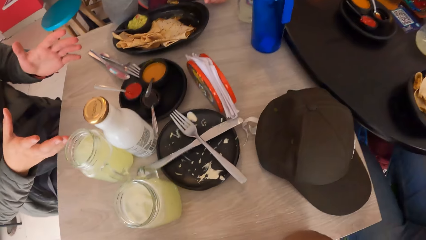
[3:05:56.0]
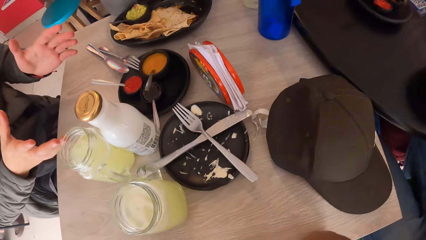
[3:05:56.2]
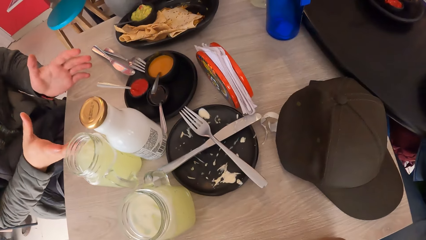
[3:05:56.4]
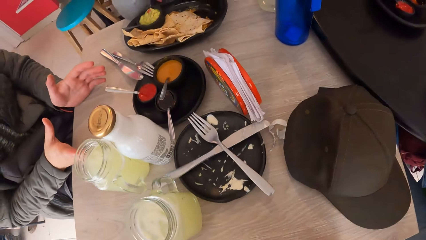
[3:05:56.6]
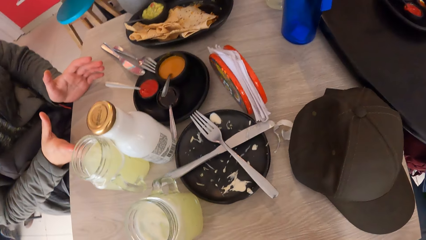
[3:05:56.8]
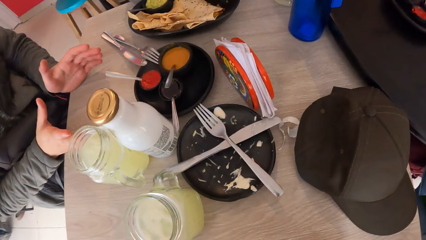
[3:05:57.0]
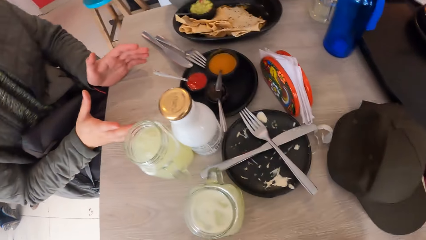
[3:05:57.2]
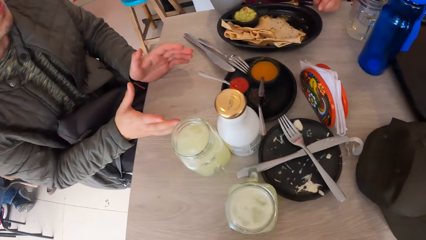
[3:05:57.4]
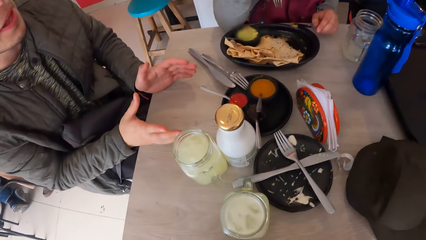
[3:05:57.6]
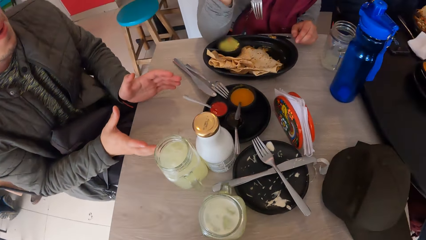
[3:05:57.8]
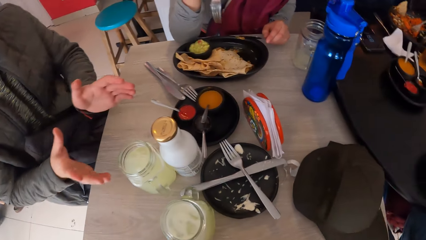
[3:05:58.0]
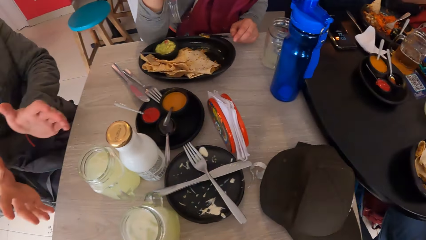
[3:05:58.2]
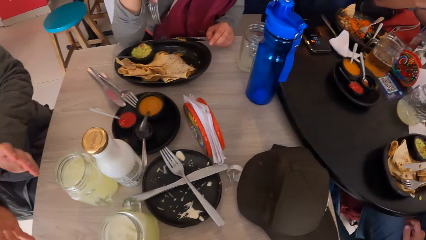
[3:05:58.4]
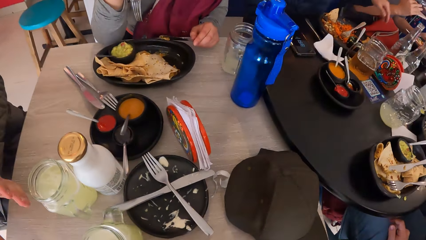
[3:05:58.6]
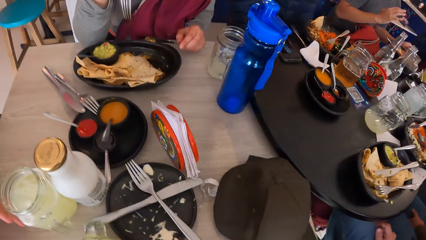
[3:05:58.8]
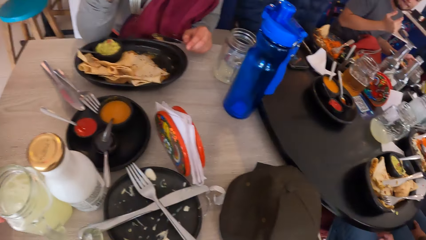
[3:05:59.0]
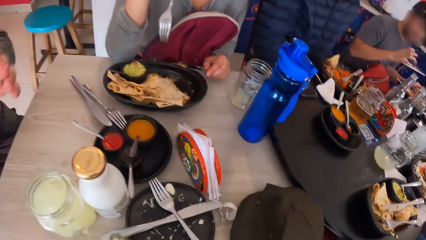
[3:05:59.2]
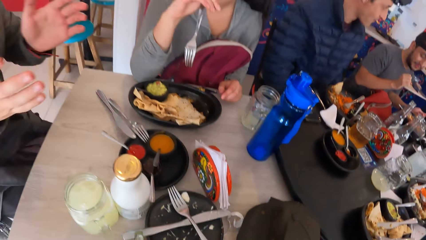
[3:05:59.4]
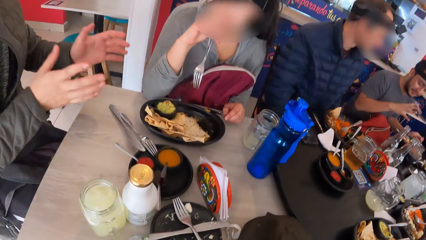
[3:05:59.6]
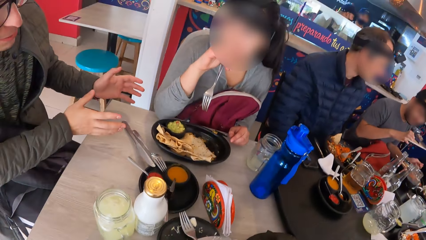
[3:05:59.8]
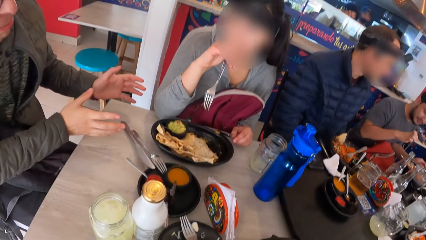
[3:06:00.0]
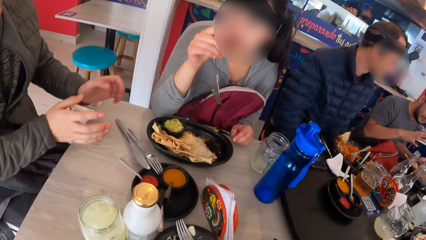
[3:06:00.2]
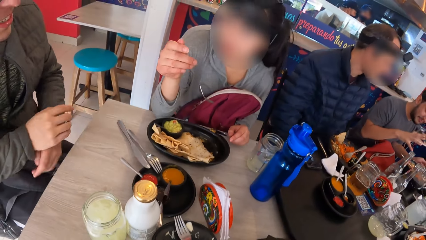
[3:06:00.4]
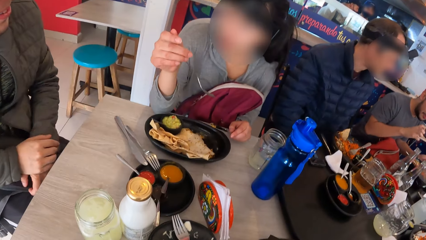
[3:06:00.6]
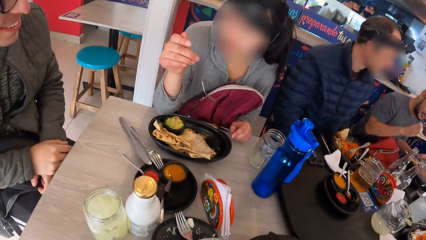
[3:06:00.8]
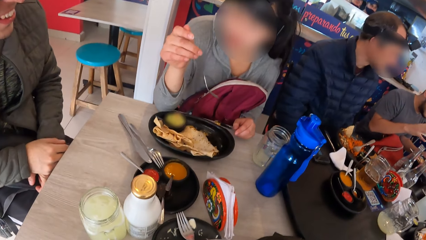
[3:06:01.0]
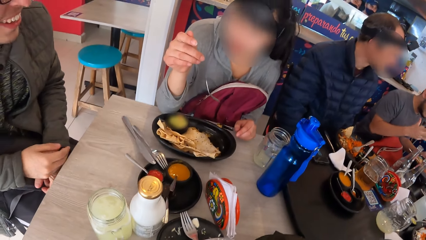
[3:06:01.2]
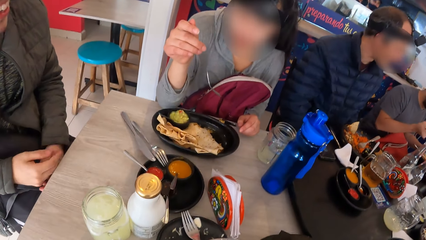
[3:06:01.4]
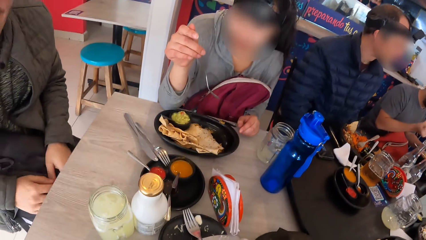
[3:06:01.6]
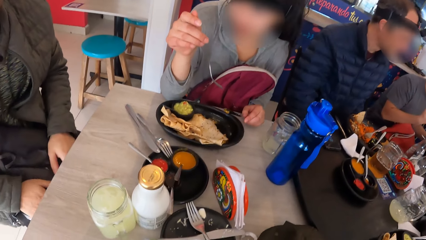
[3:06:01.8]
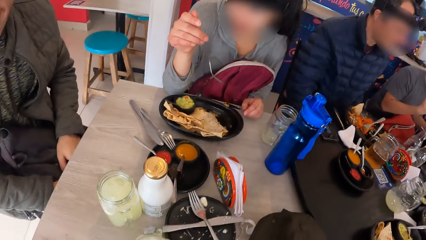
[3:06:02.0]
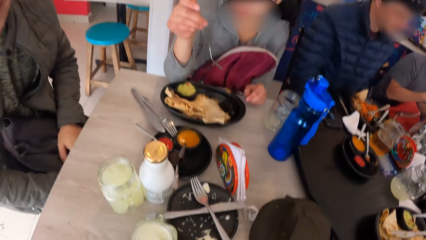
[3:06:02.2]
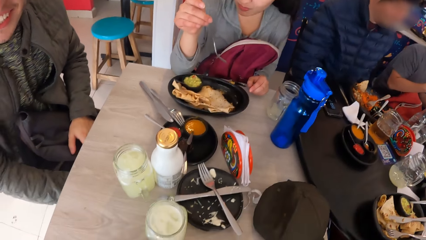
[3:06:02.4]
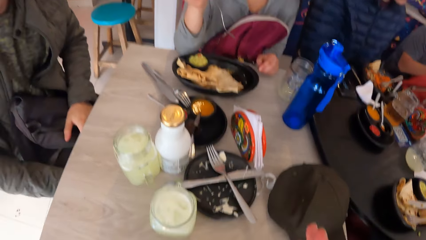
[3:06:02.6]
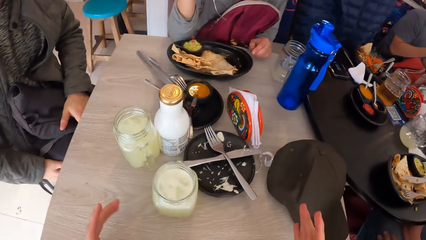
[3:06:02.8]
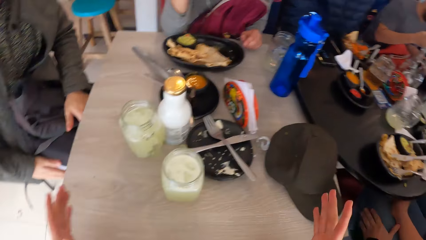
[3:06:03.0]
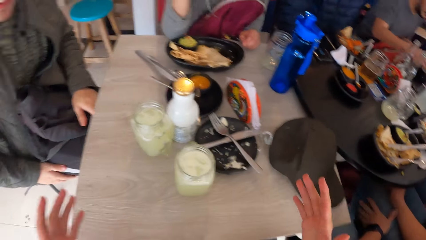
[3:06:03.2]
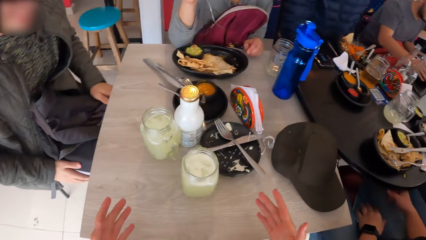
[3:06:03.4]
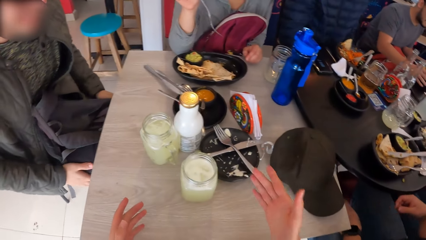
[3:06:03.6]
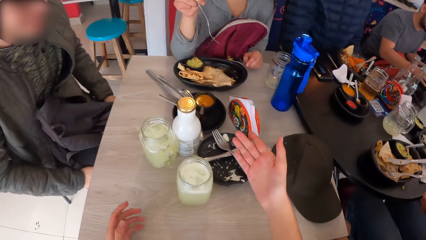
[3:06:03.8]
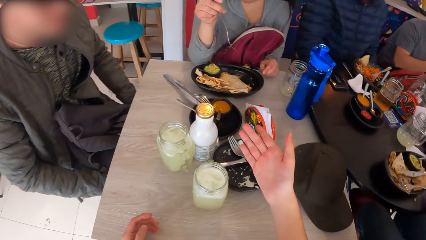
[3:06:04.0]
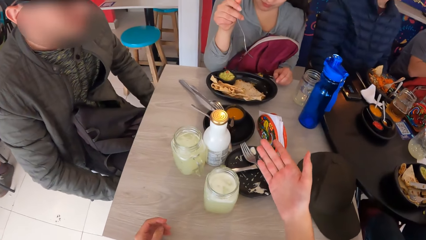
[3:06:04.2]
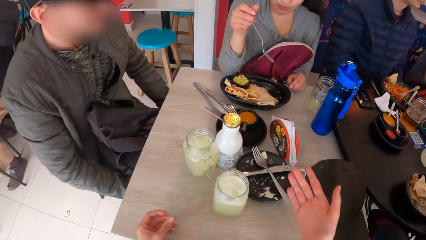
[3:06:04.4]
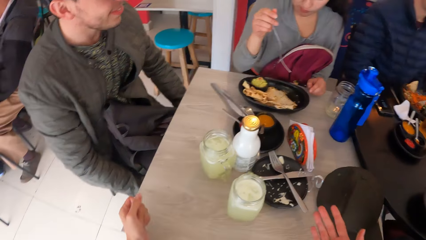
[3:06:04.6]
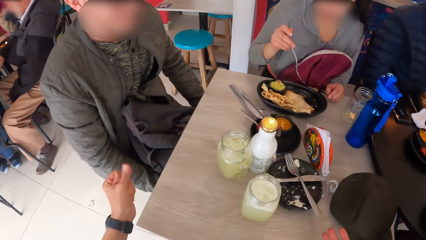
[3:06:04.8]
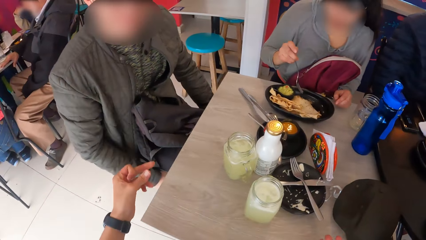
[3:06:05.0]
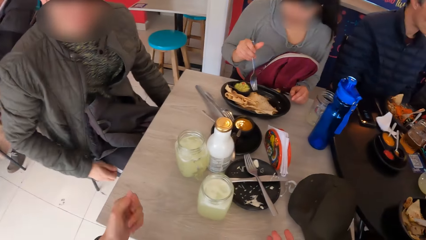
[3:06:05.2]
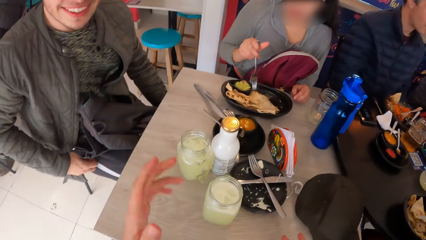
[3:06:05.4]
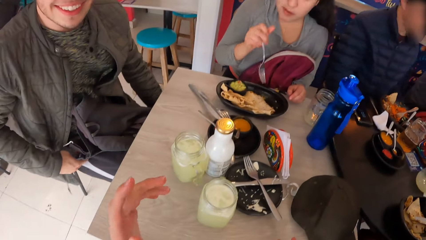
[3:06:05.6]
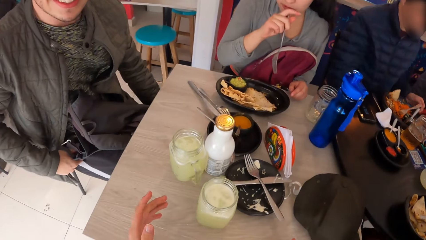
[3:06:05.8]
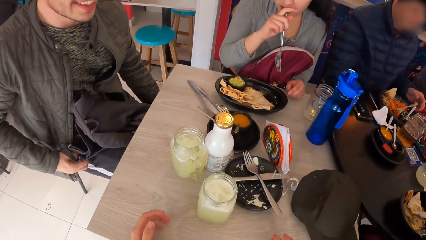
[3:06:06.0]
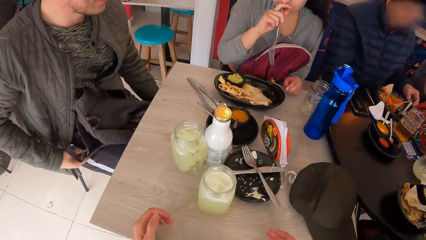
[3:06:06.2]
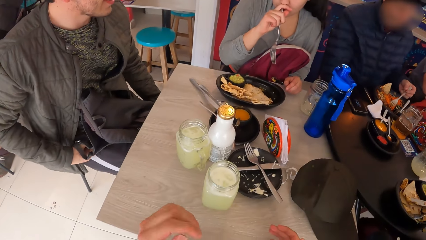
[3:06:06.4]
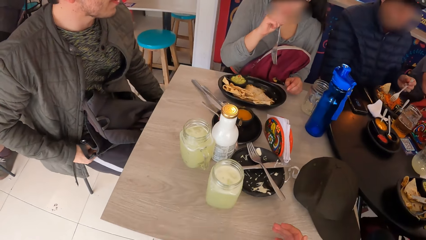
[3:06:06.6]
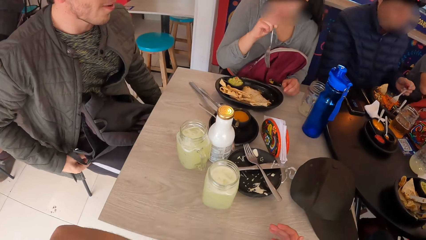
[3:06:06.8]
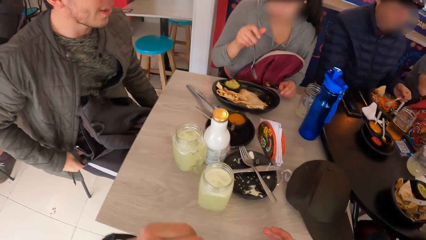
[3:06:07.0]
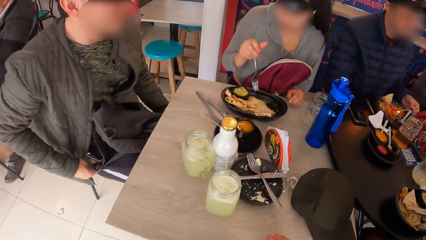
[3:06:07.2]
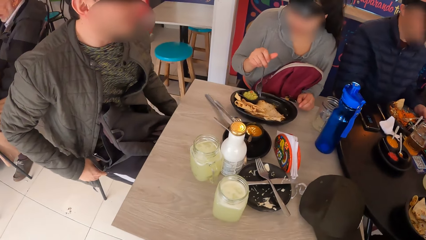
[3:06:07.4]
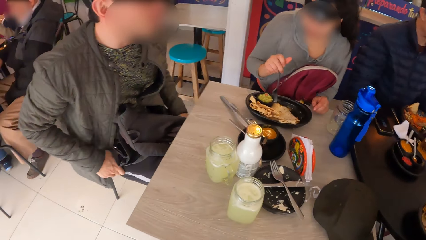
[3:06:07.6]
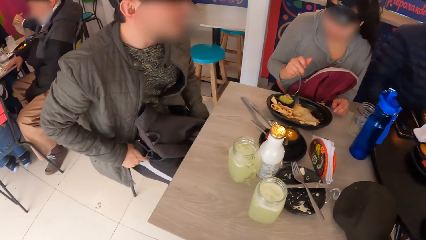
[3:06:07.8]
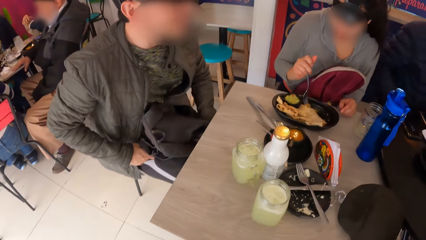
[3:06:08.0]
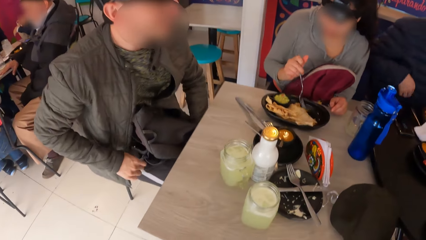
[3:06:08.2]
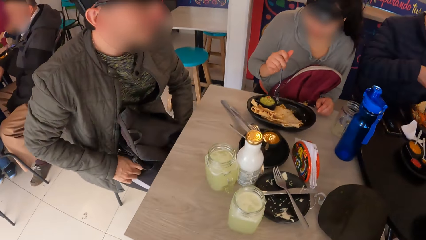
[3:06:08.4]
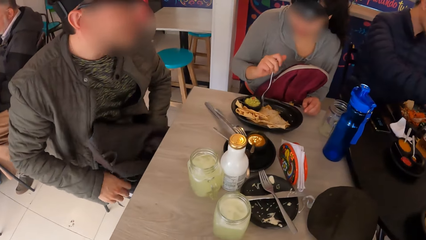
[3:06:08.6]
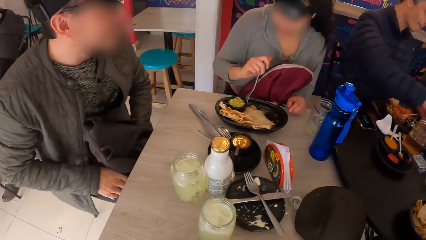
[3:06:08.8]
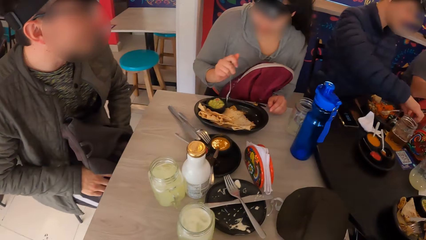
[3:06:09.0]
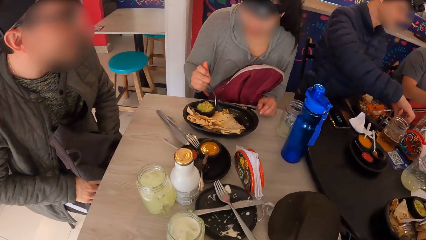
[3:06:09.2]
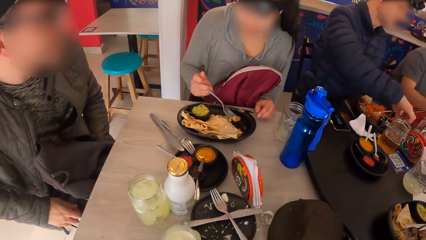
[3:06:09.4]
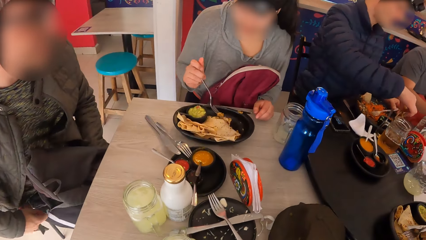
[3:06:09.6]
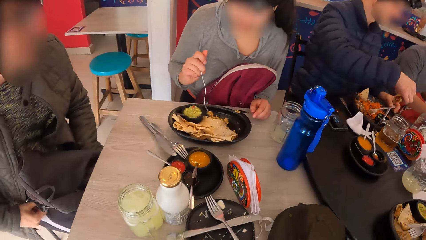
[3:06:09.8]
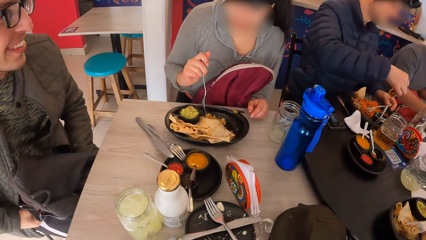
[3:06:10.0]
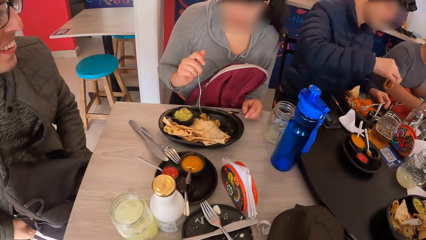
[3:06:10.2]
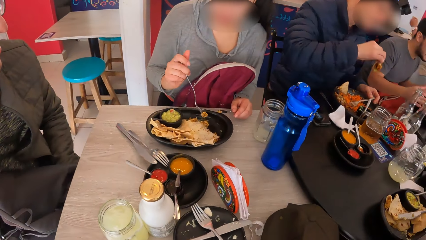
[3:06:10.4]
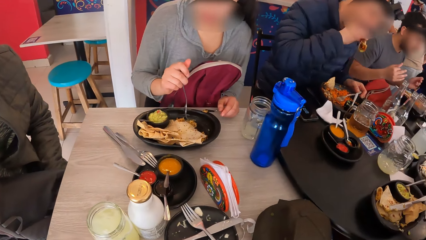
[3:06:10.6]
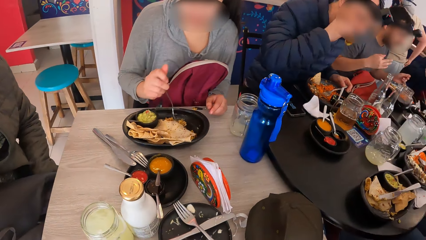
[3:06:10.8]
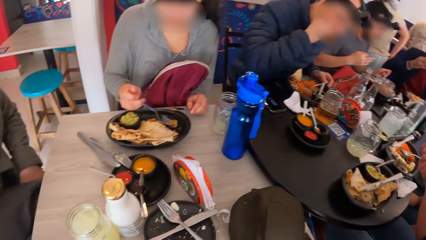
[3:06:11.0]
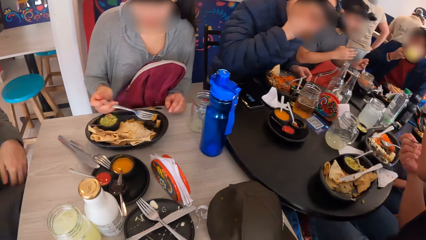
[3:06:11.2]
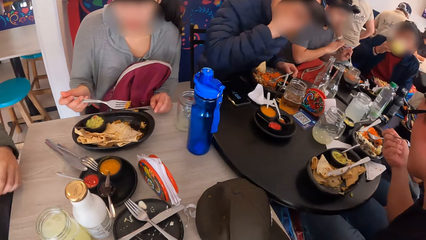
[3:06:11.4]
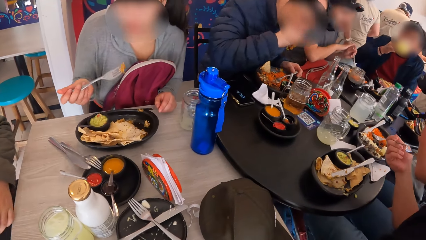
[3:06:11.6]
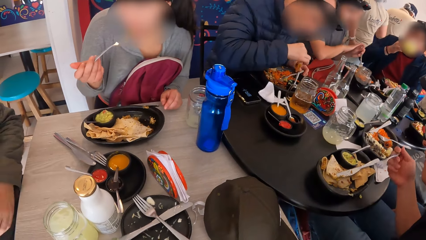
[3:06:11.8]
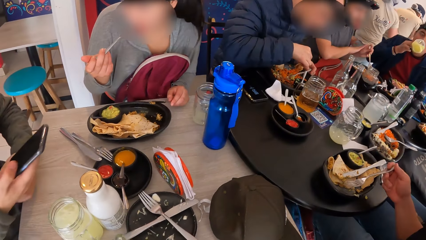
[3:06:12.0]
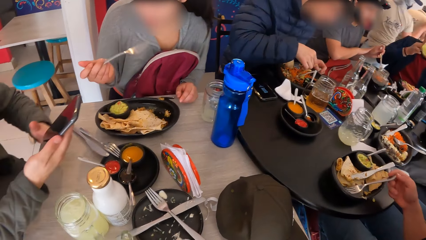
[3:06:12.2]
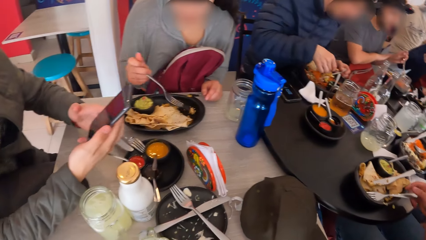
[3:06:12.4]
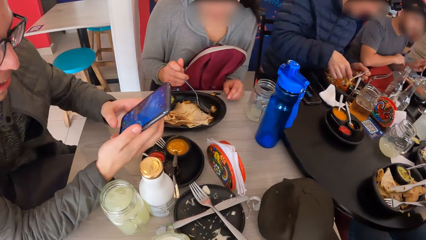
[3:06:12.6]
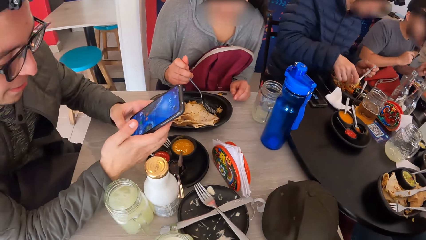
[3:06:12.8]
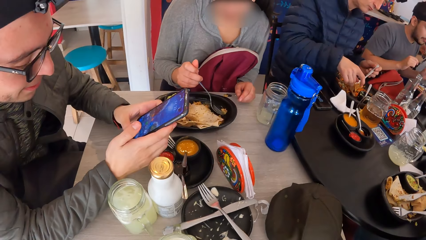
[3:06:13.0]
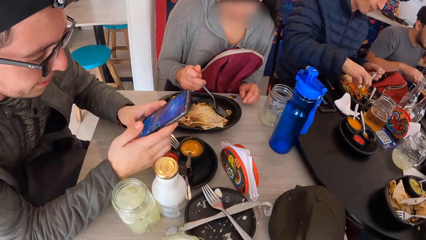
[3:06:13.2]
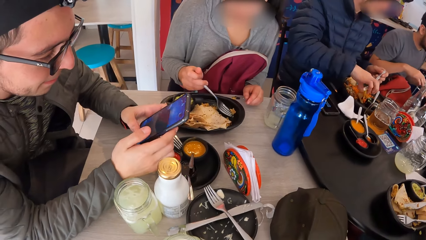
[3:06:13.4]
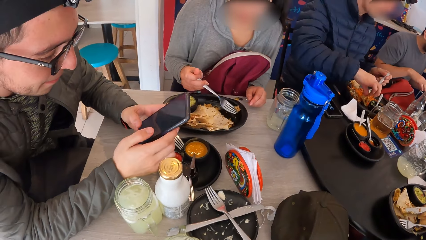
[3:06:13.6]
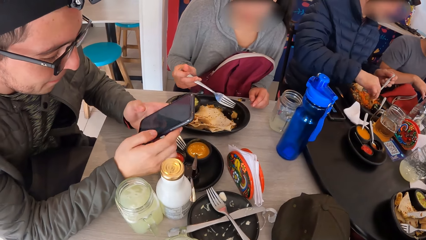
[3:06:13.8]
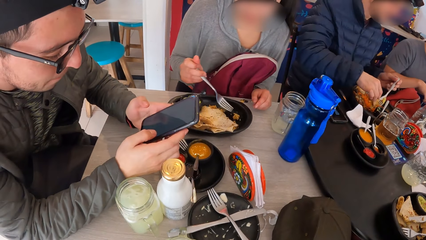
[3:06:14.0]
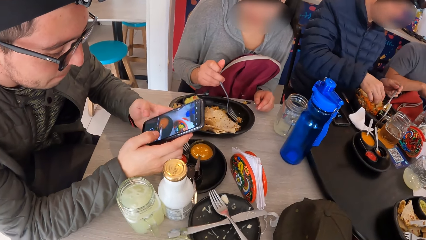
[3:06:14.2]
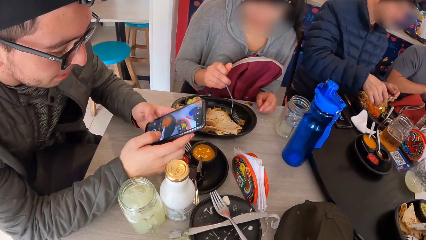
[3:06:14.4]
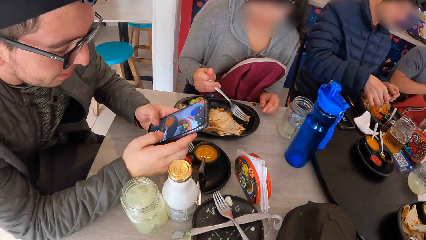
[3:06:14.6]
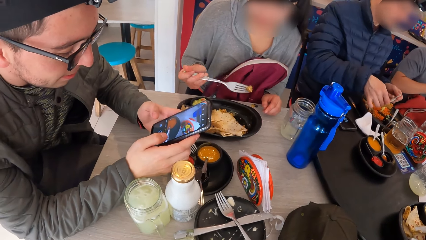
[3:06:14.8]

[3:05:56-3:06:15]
The camera wearer looks around. They interact with a man. The woman picks a piece of the unleavened bread from the plate with the fork in her right hand. The man interacts with a phone with both hands. The woman eats the piece of unleavened bread with the fork in her right hand. The camera wearer looks around.
